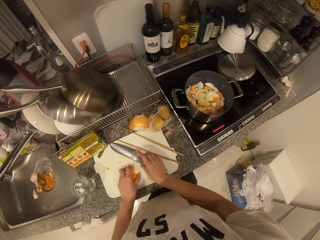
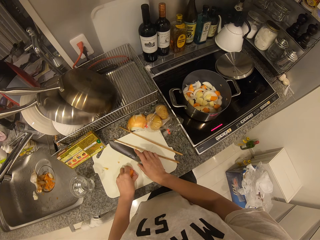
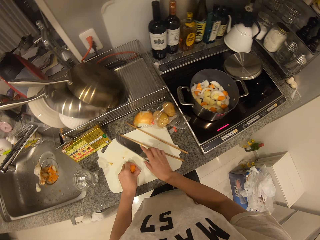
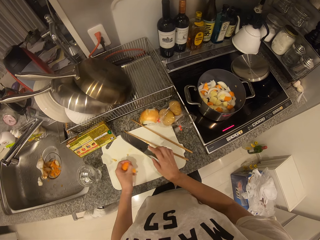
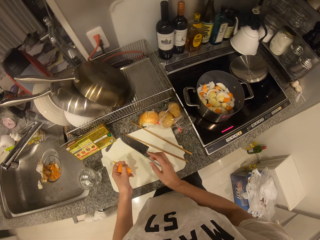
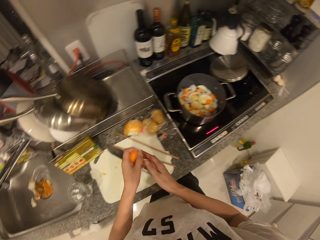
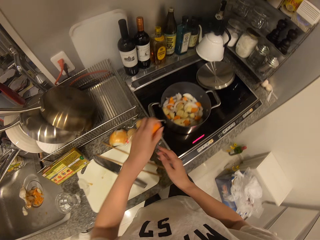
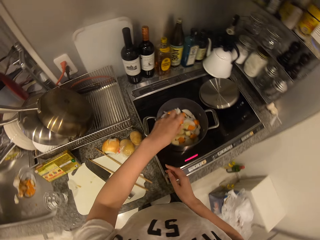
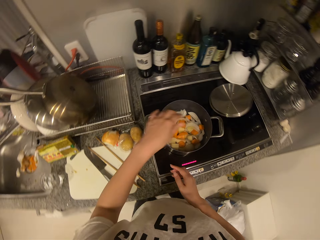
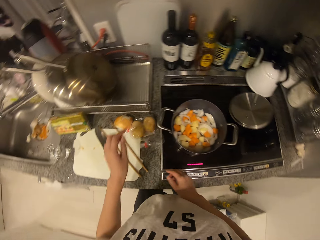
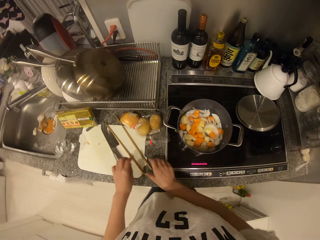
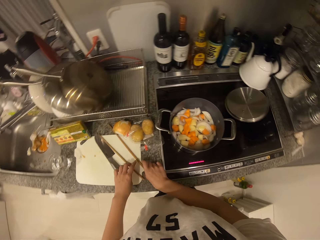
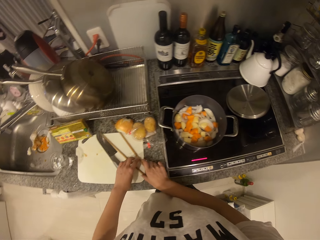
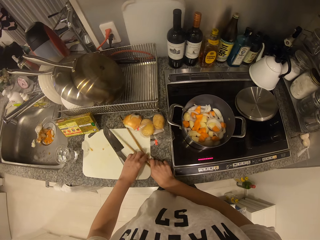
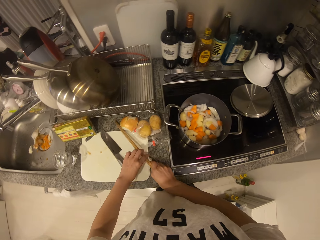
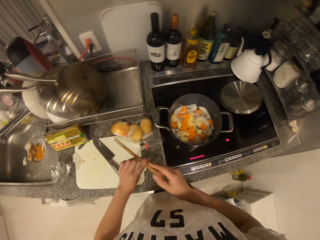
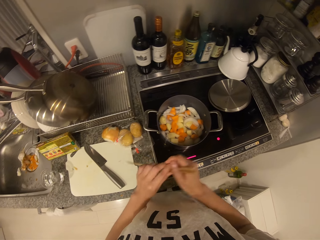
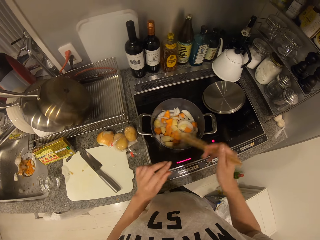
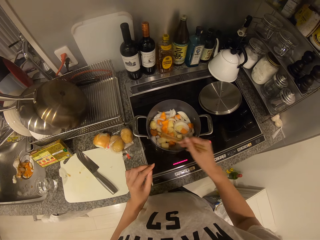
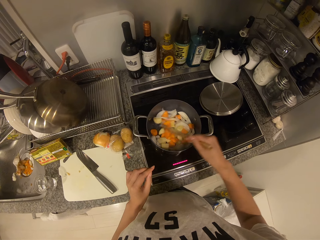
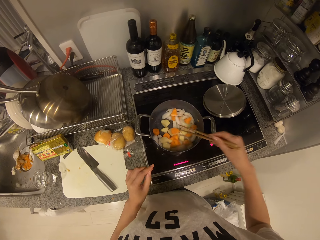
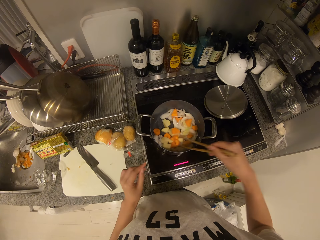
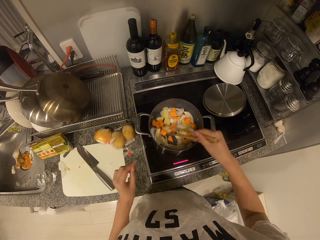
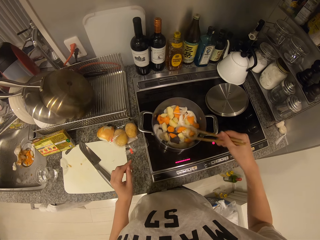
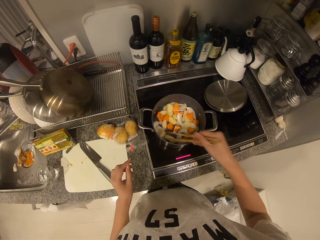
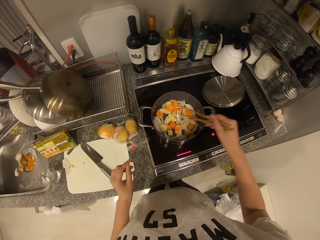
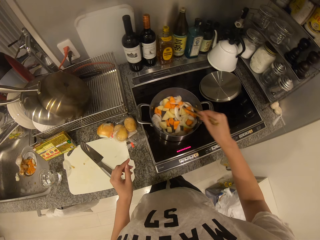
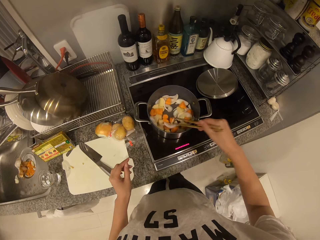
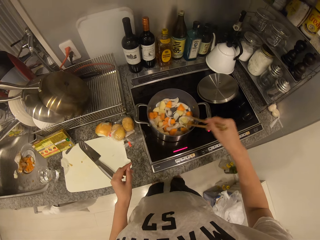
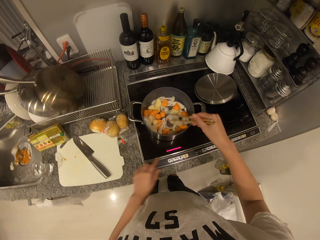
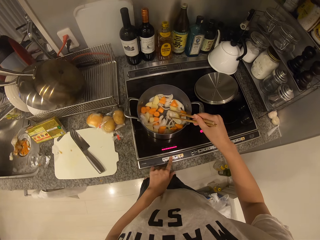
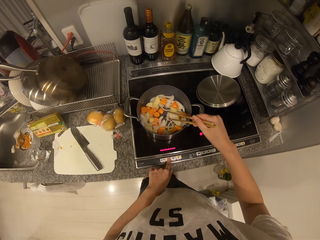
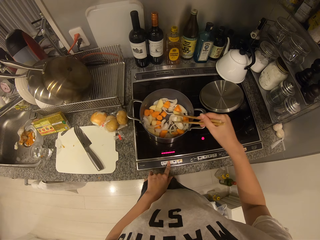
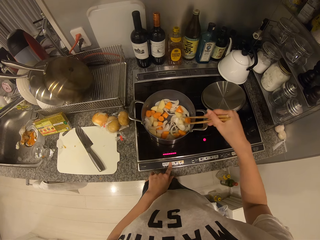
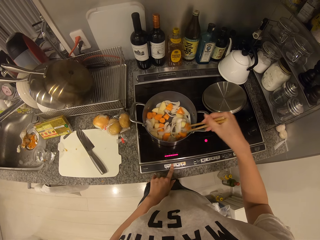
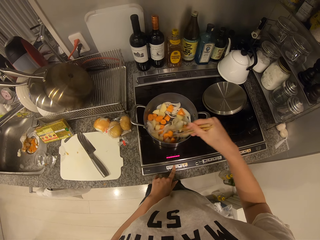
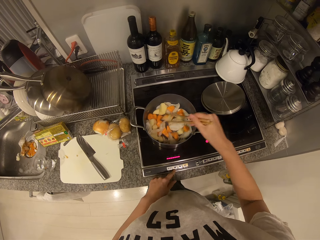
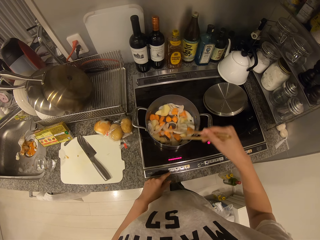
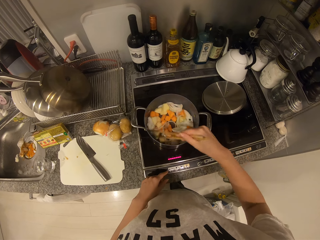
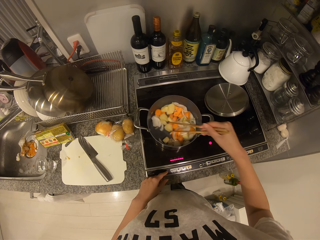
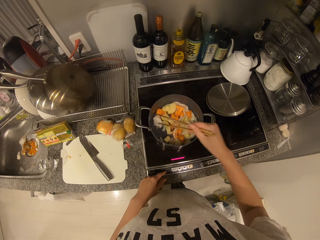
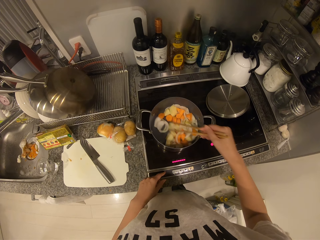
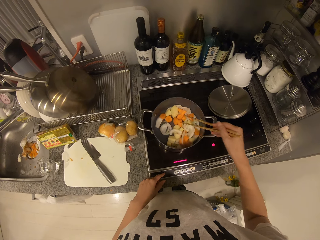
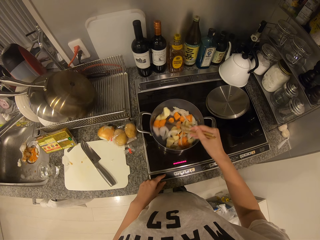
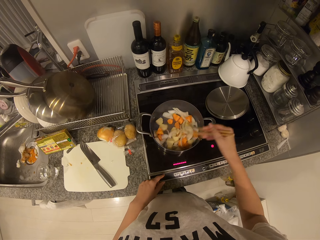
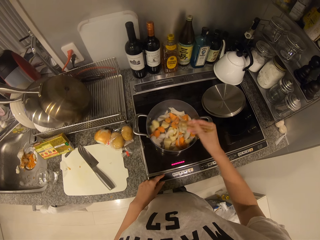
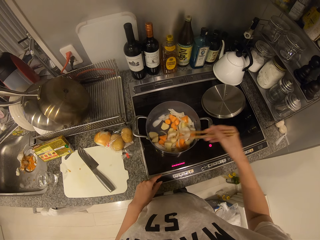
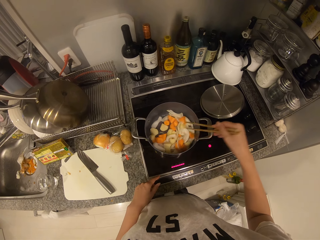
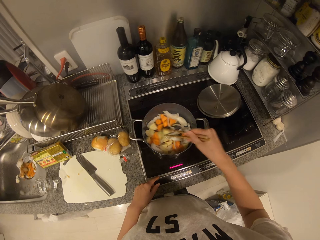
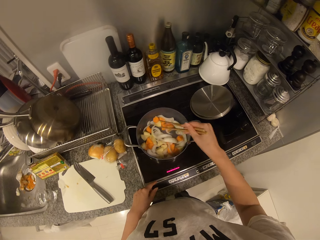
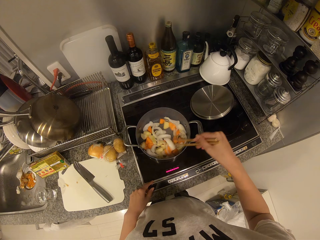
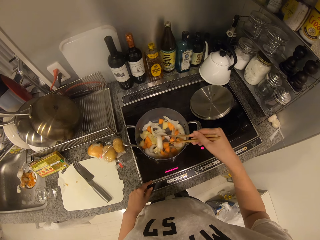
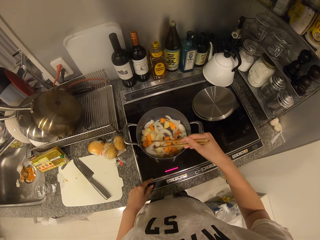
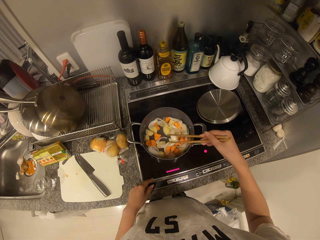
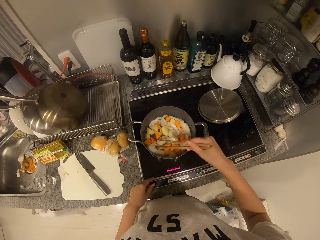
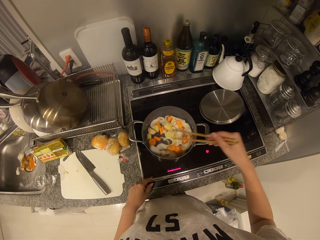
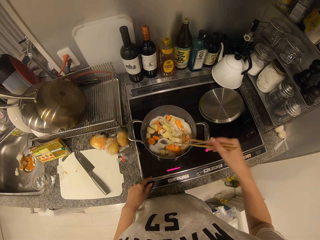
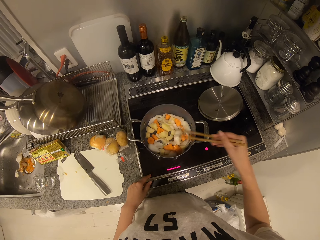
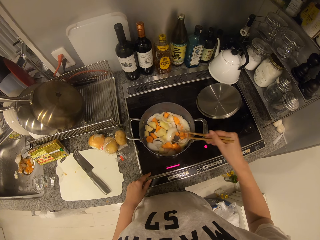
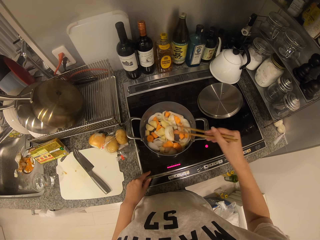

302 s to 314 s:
The camera wearer drops the knife on the cutting board with his right hand. He pours the pieces of carrot into the pot on the cooker with his left hand. He picks up the chopsticks from the cutting board with his hands. He stirs the pieces of carrot in the pot with the chopsticks in his right hand. He operates the cooker with his left hand. He presses a button on the cooktop. He stirs the vegetables in the cooking pot.

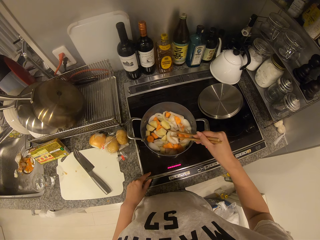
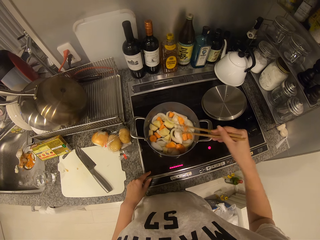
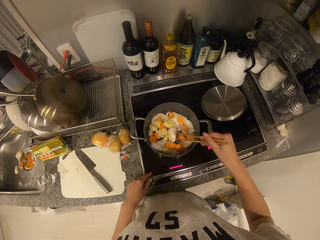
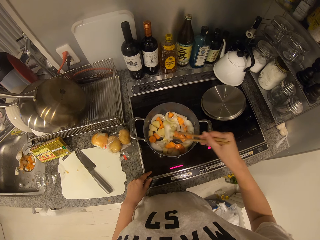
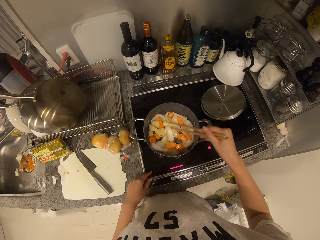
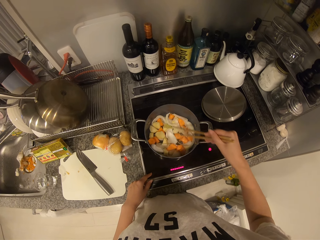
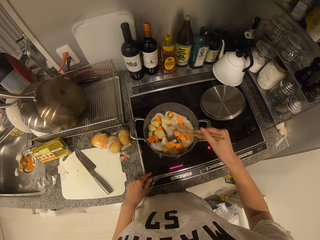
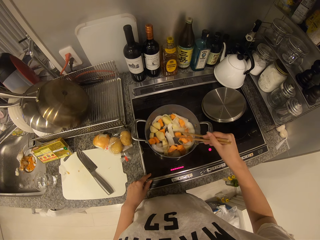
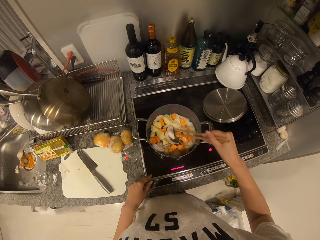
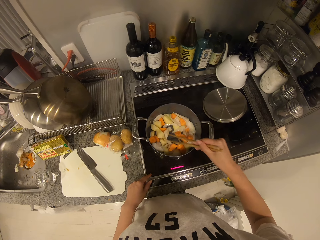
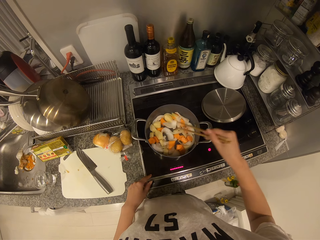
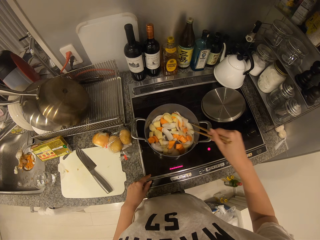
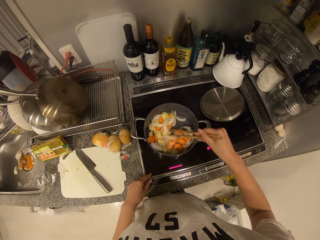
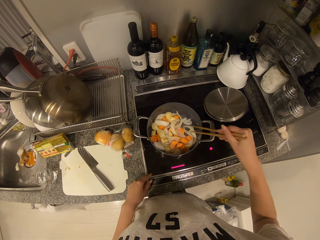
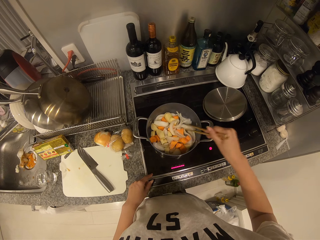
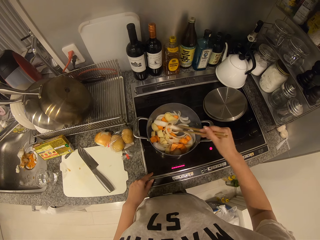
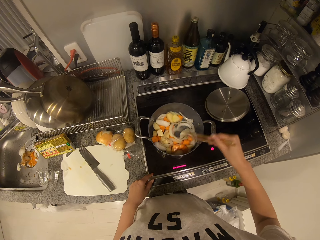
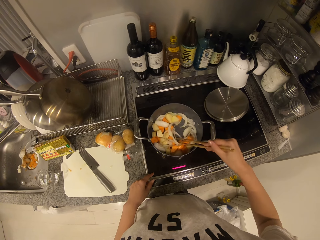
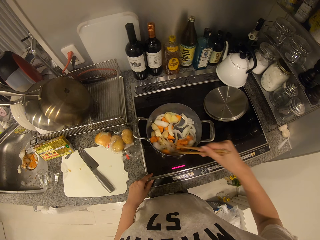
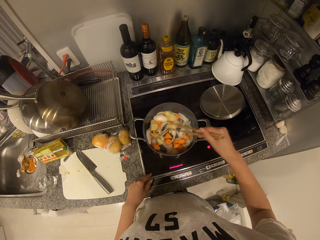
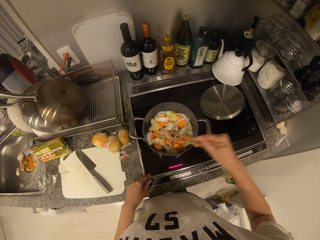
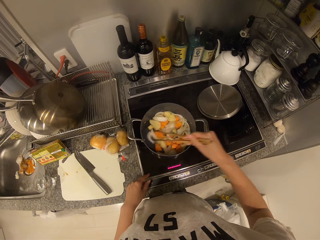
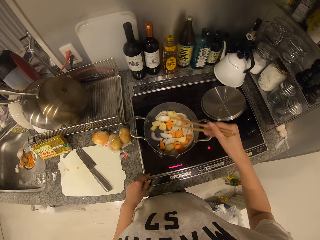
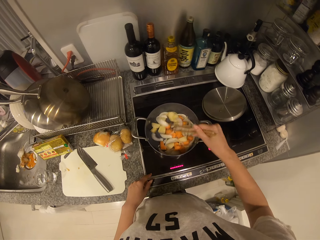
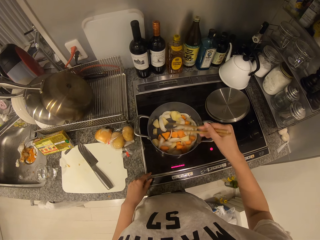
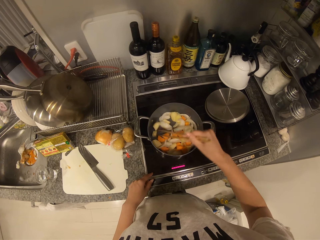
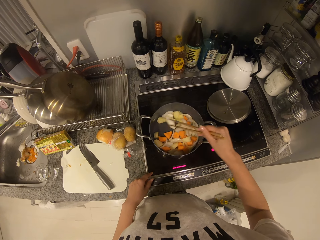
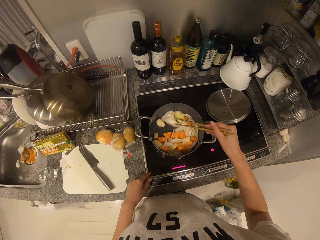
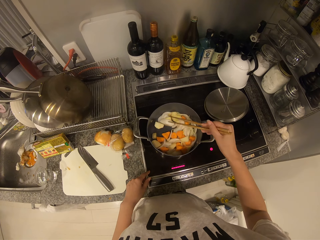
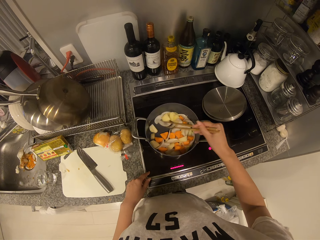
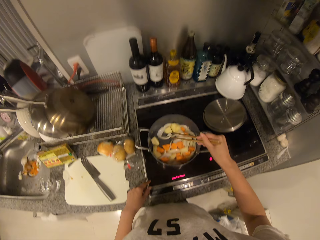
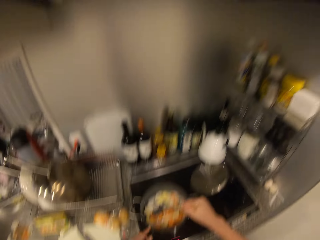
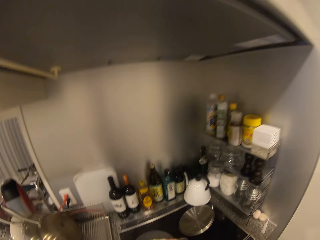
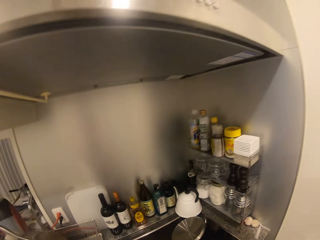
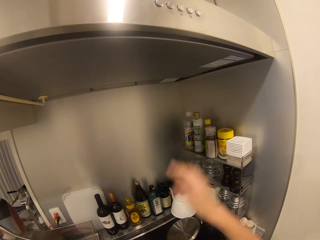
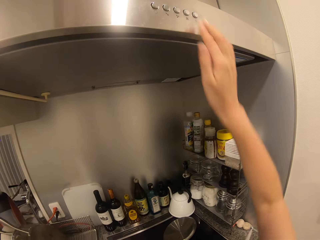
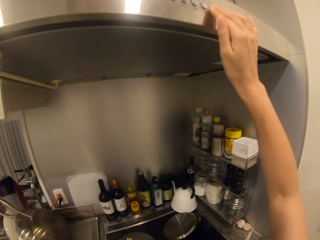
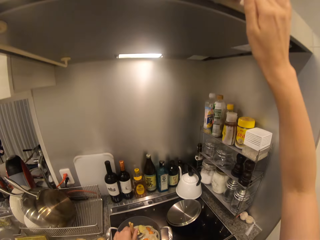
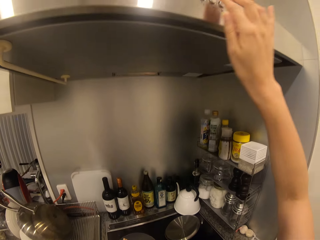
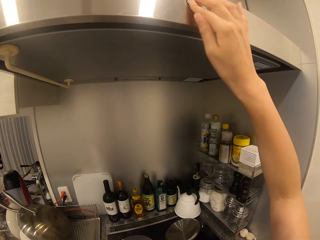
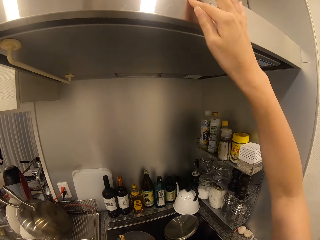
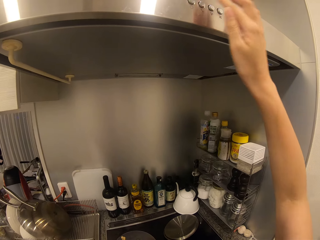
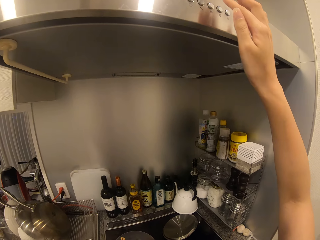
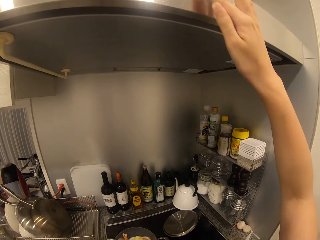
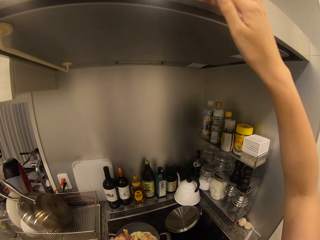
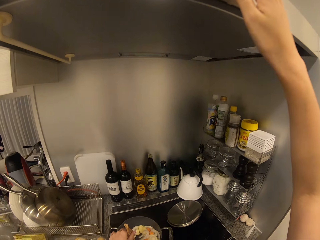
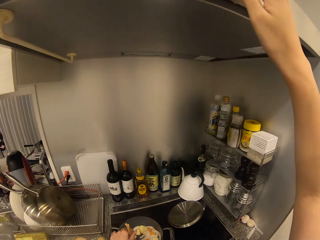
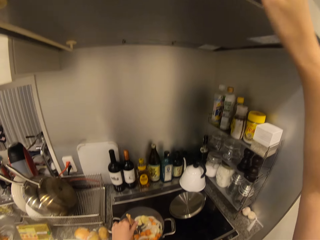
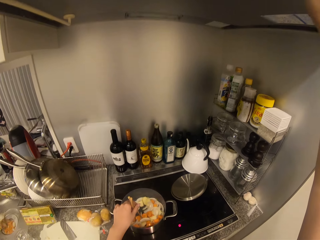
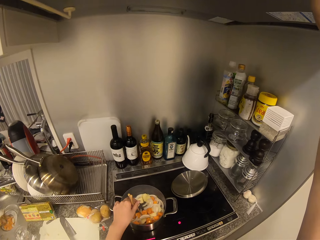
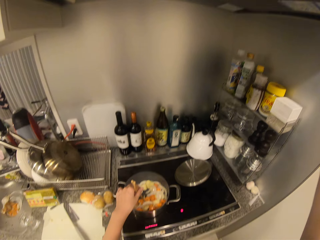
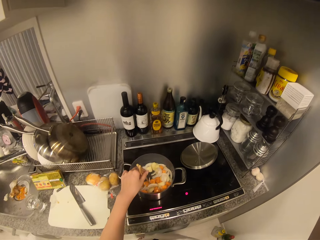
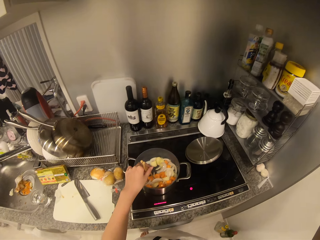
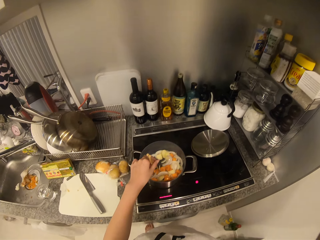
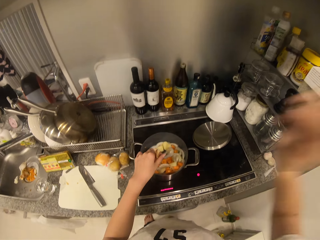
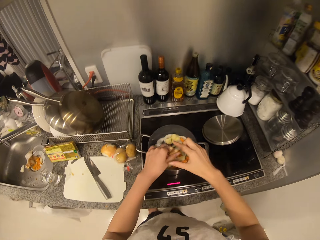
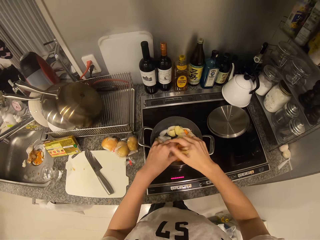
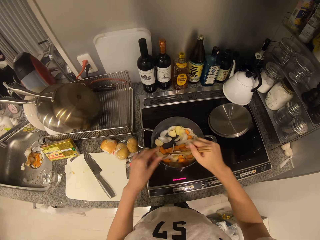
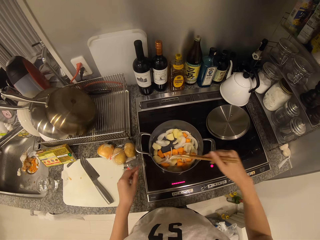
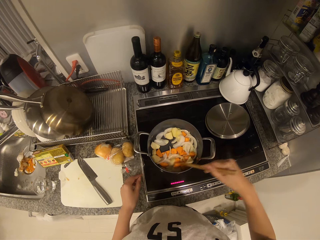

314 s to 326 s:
The camera wearer presses a button on the cooker hood with his right hand. He passes the chopsticks from his left hand to his right hand. He stirs the pieces of carrot in the pot with the chopsticks in his right hand.
